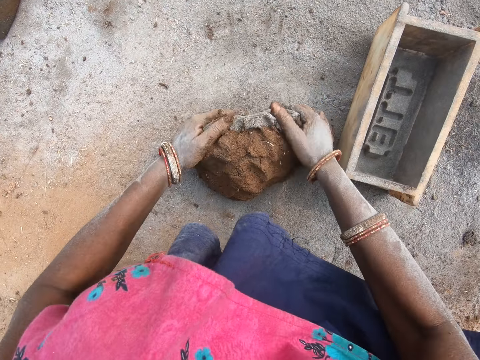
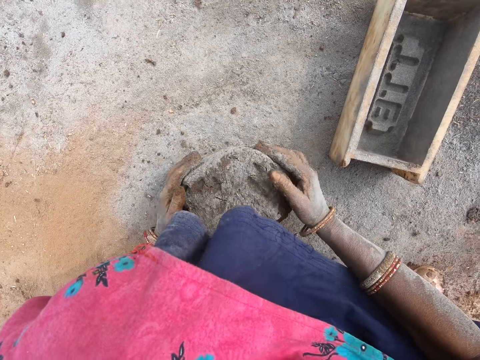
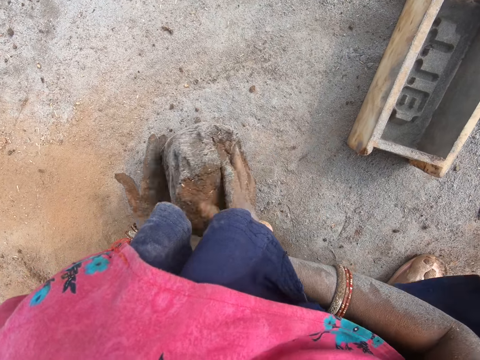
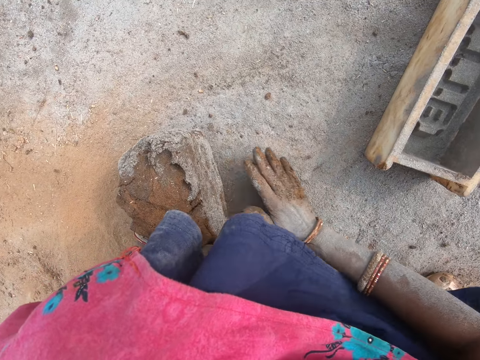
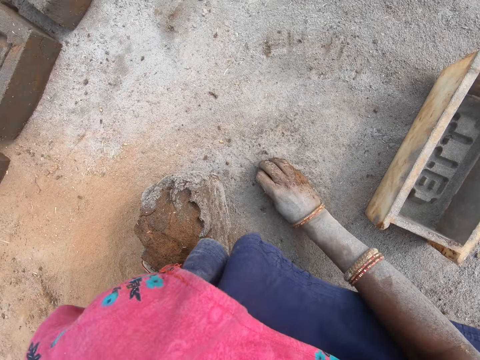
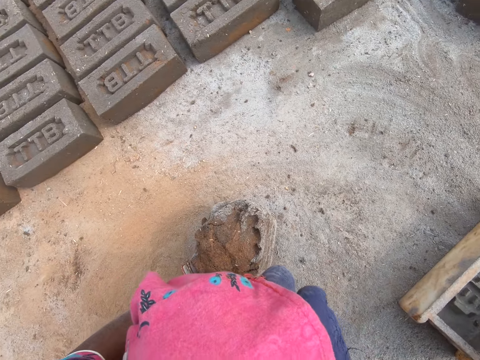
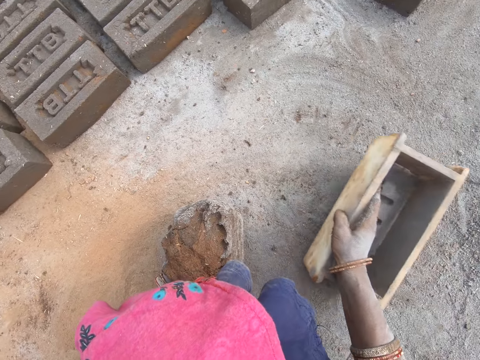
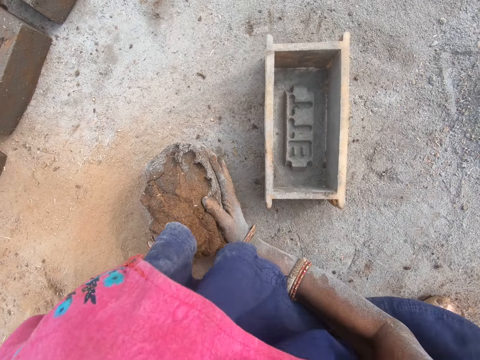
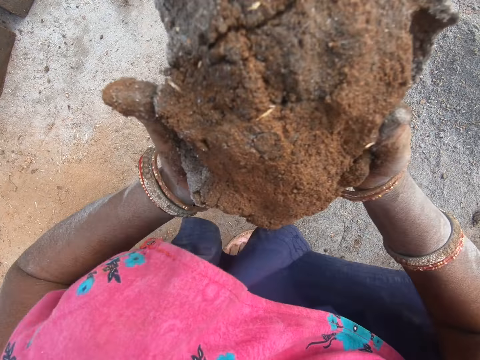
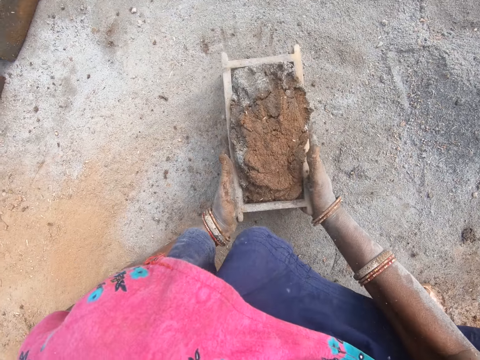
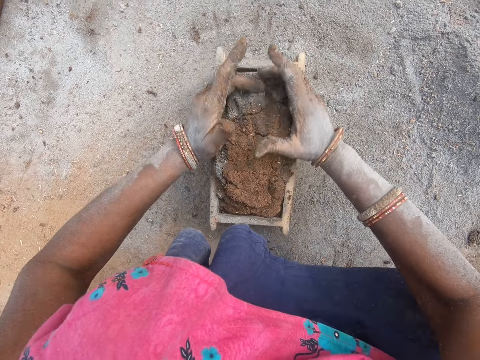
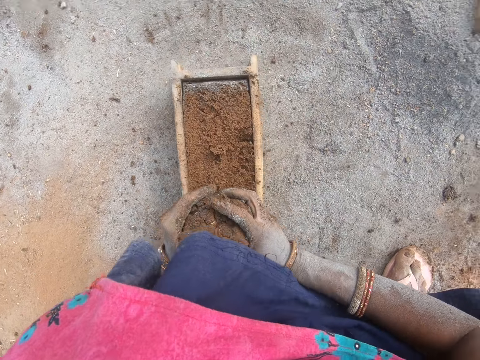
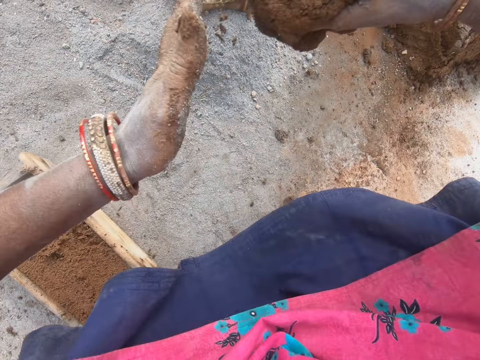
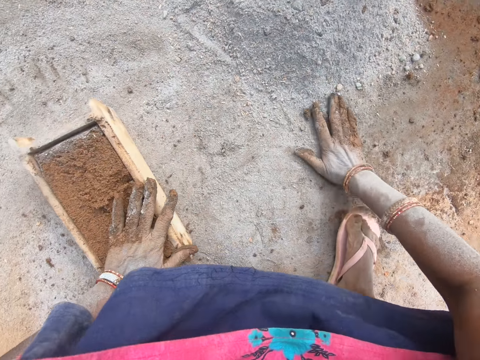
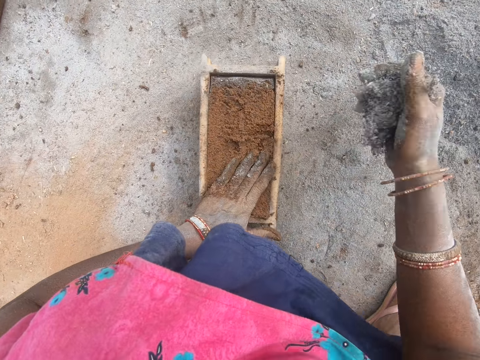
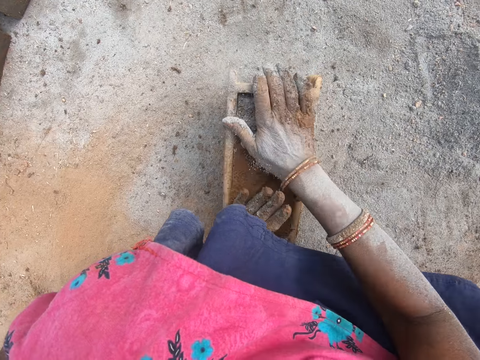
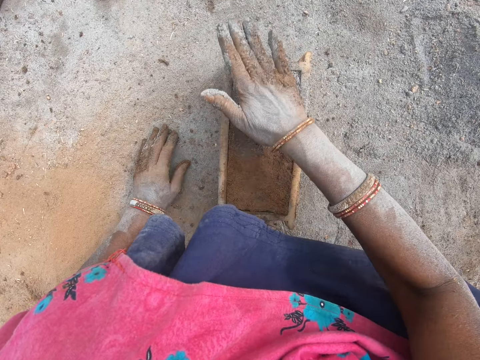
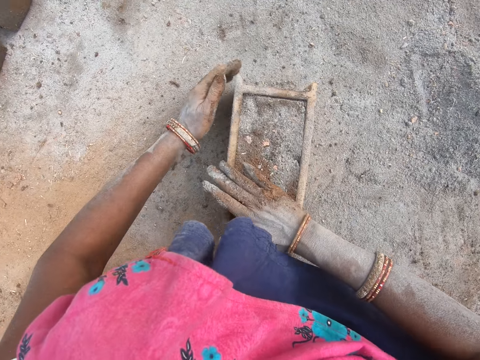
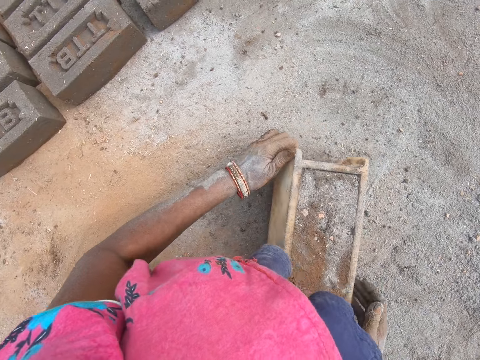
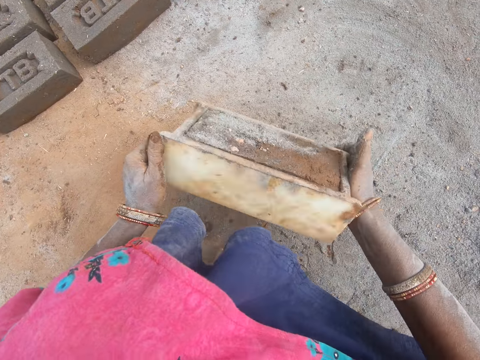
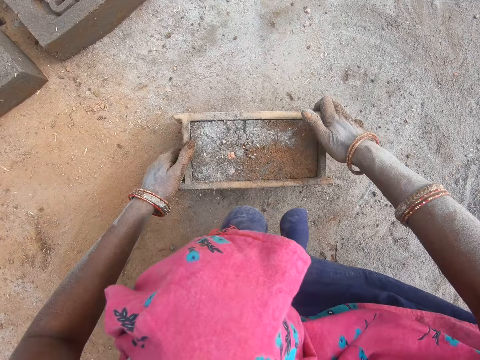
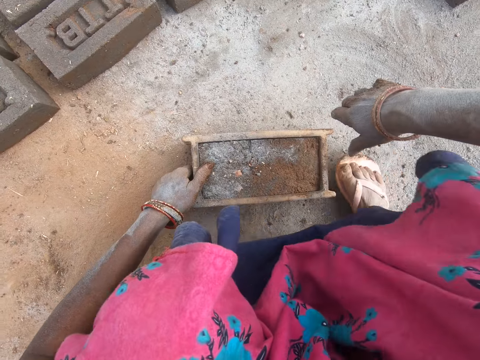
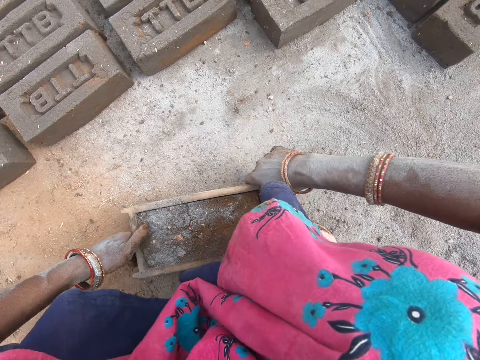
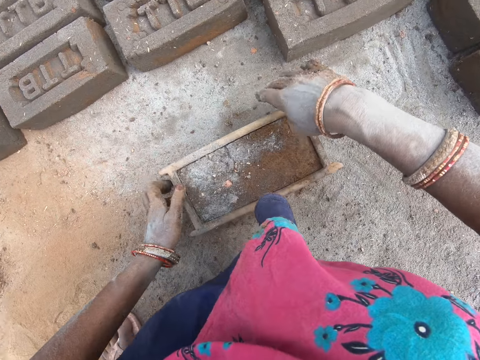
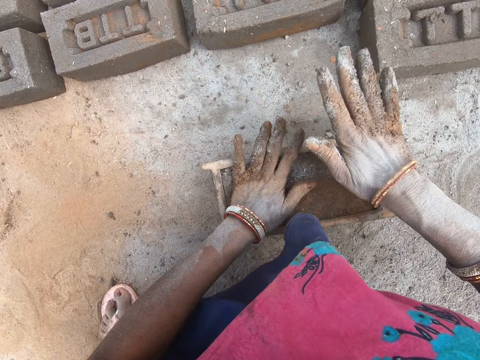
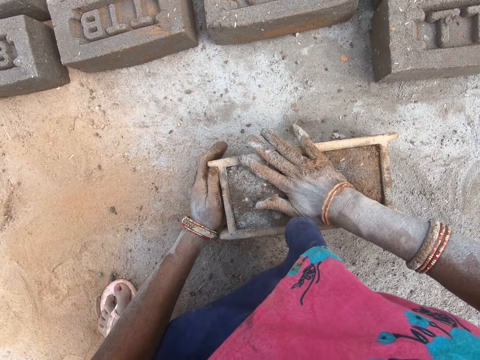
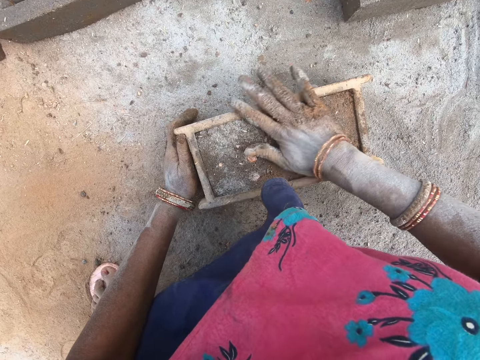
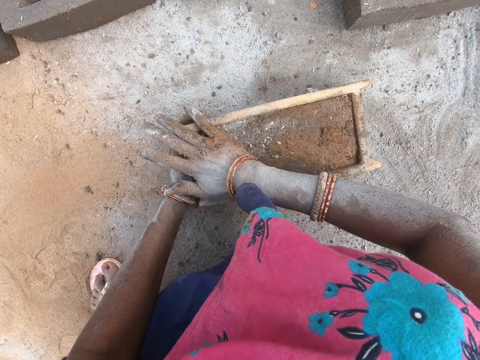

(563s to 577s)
The camera wearer rolls the clay mold on the ground. They move a brick mold on the ground. They pick the brick mold. They carry the clay mold. They put the clay mold in the molding box. They cut the clay mold in the molding box. They carry the clay mold. They throw the mud down. They take soil from the ground and put the soil on the clay mold. They take the molding box and put the molding box on the ground. They move. They knock the clay in the molding box.

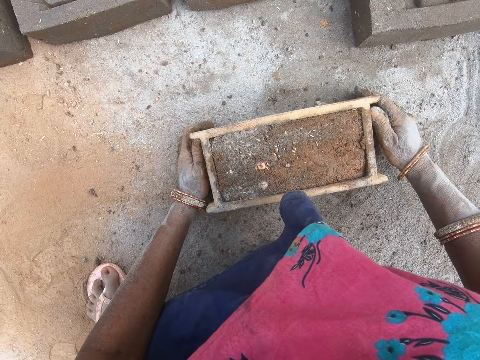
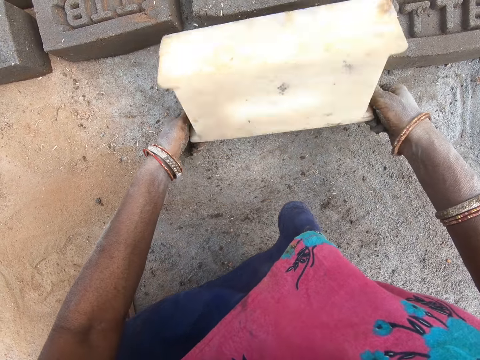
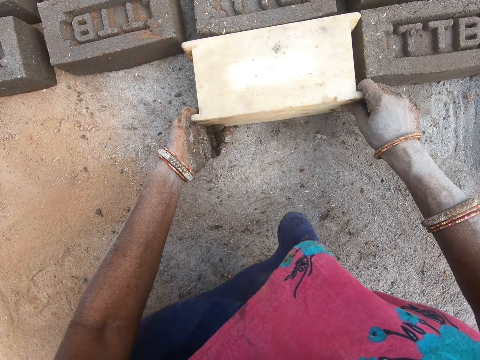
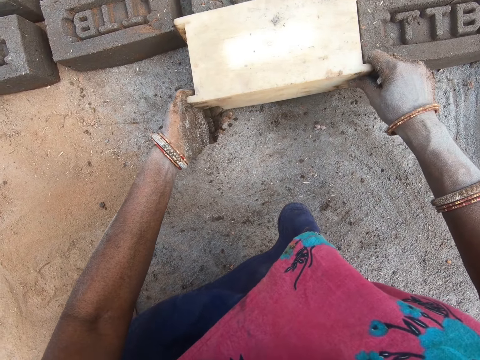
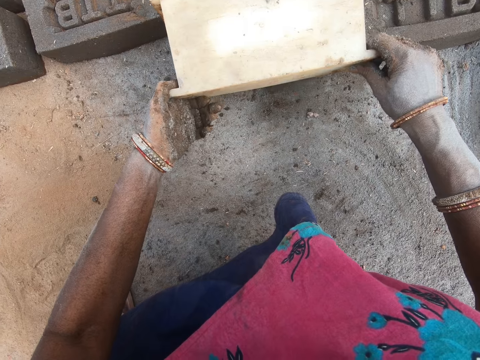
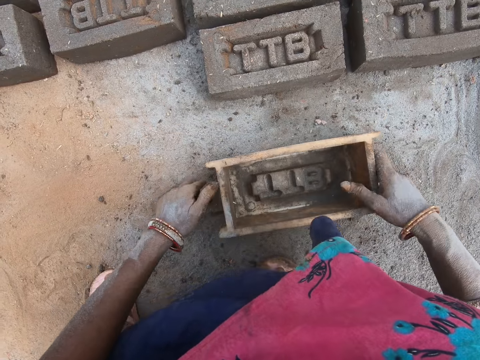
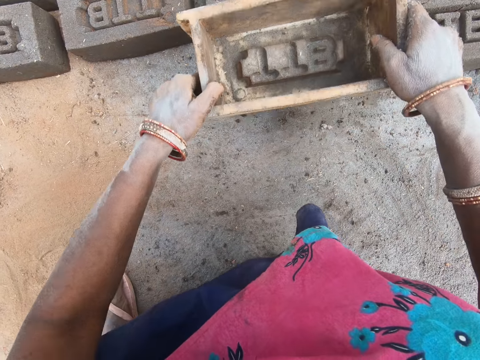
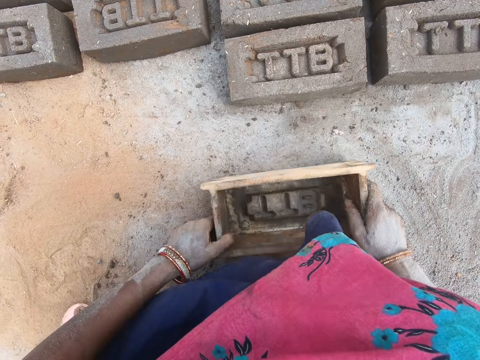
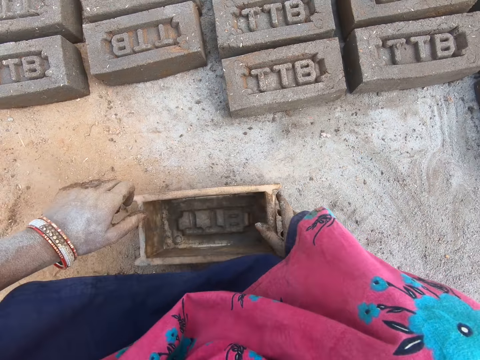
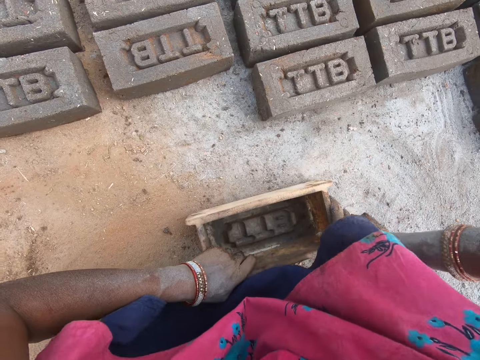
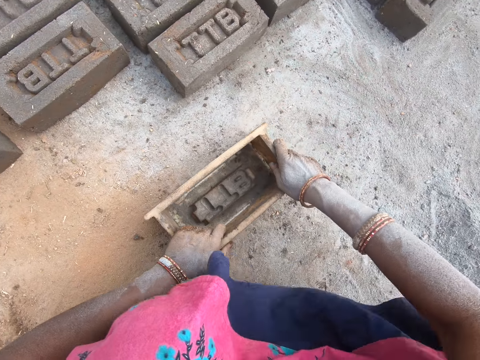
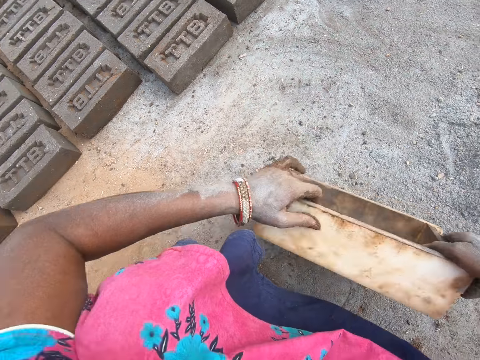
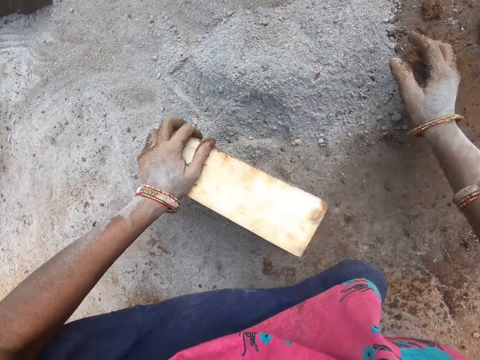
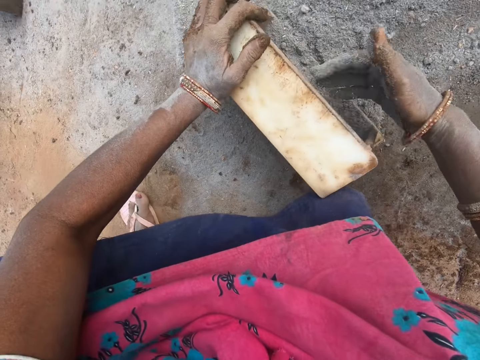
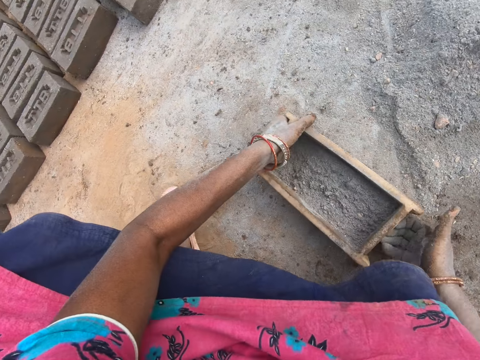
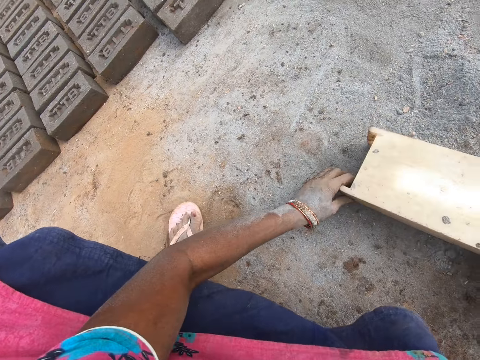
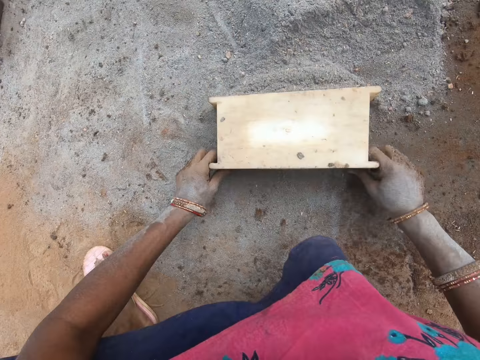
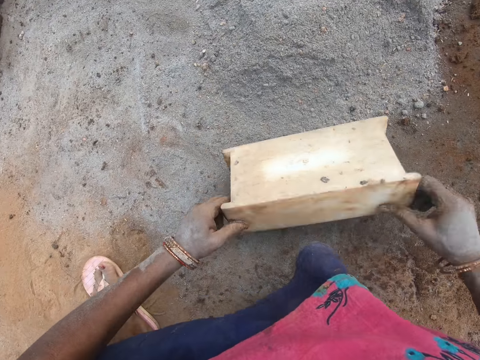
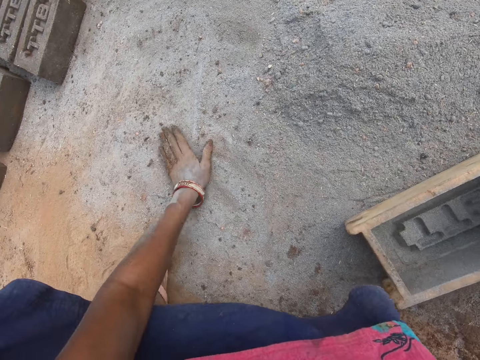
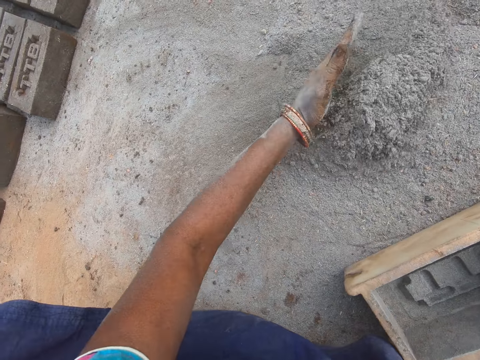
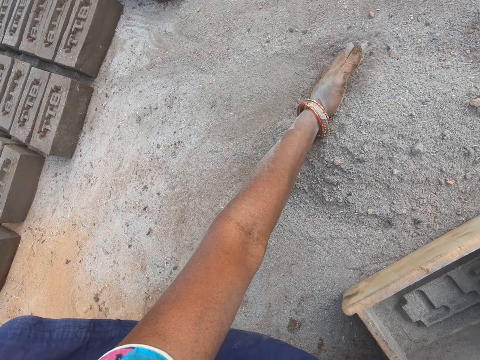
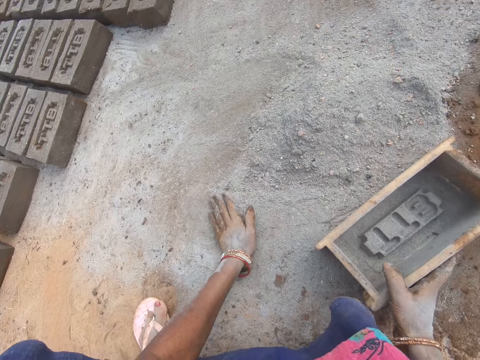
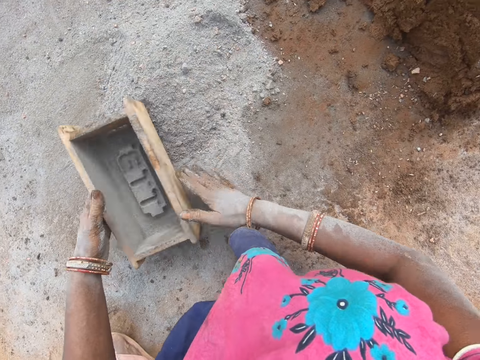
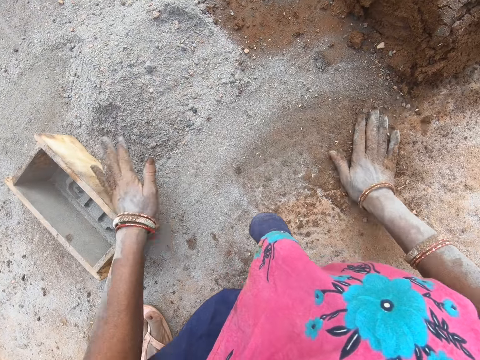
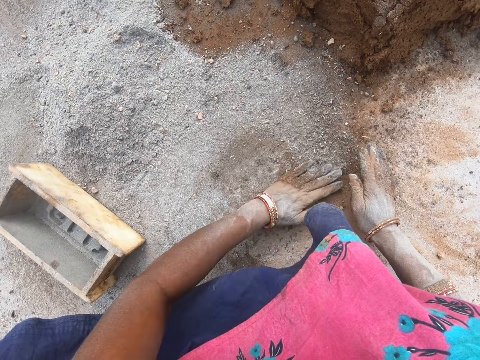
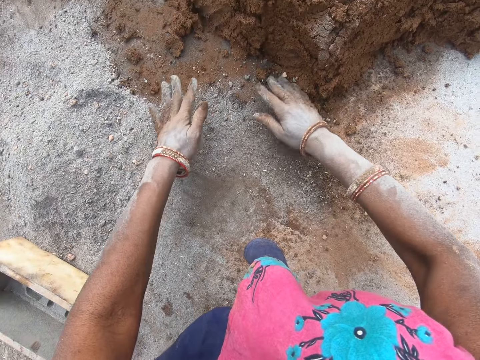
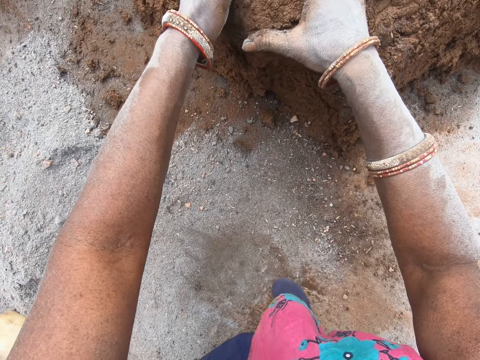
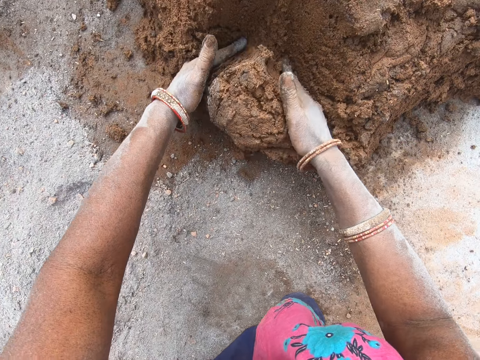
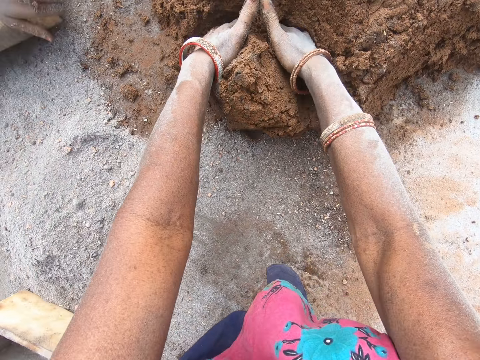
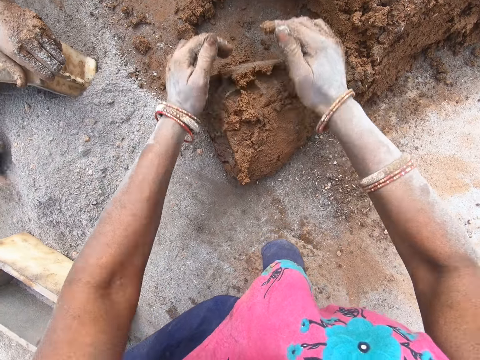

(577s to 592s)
The camera wearer puts the brick on the ground. They turn the molding box. They pull the brick. They move the molding box. They turn the molding box and put the molding box on the ground. They move. They put soil in the brick. They put the soil together using the brick mold. They turn the molding box. They move the soil with the brick. They put the soil together using the molding box. They put the soil together using the left hand. They cut the clay mold.
